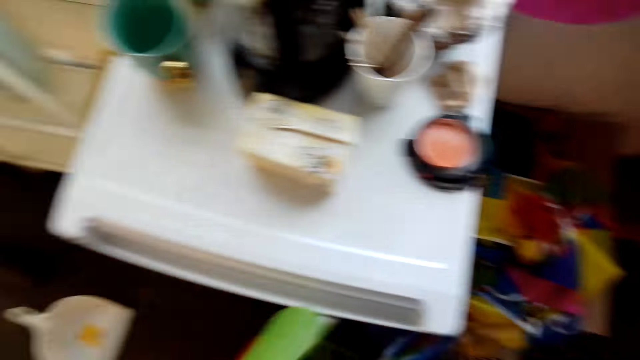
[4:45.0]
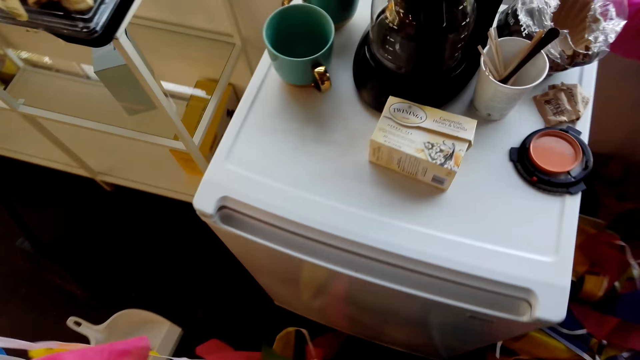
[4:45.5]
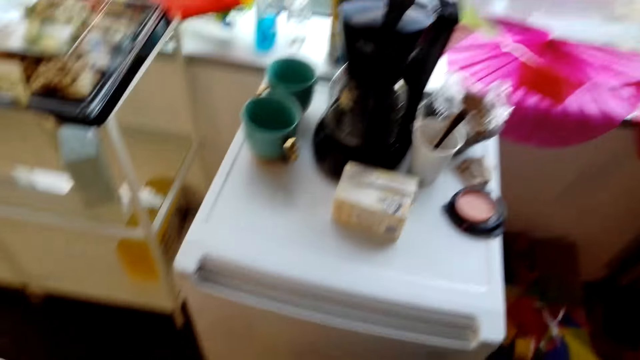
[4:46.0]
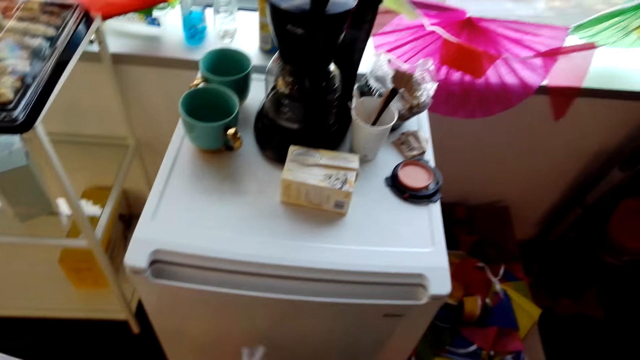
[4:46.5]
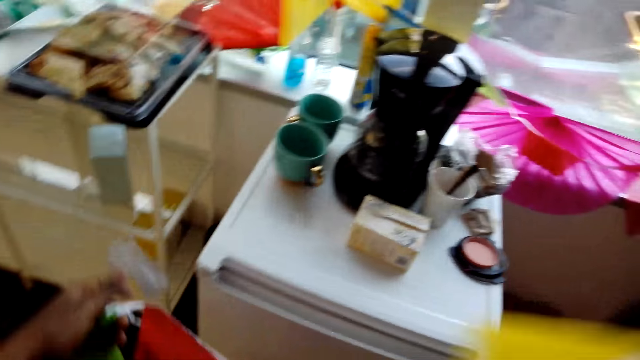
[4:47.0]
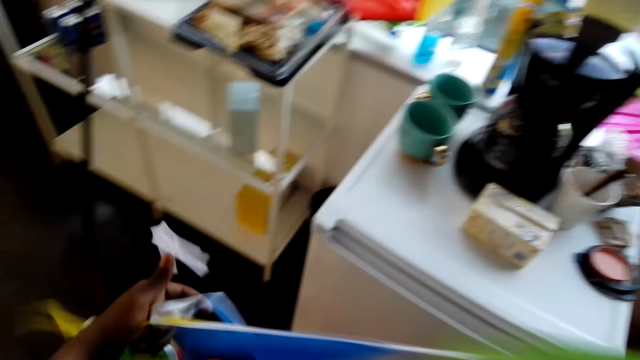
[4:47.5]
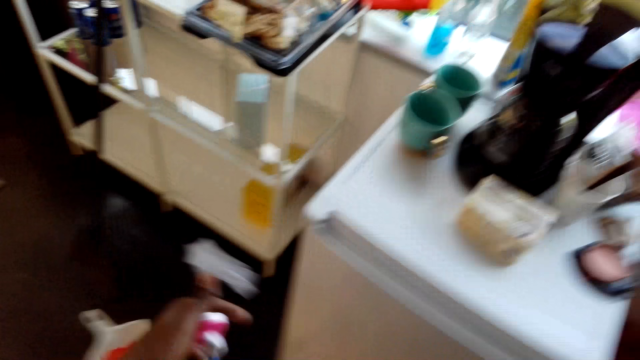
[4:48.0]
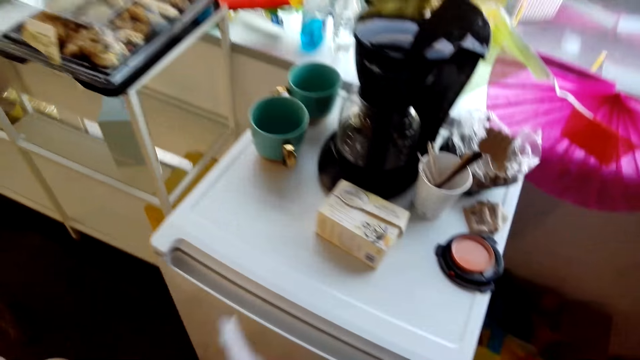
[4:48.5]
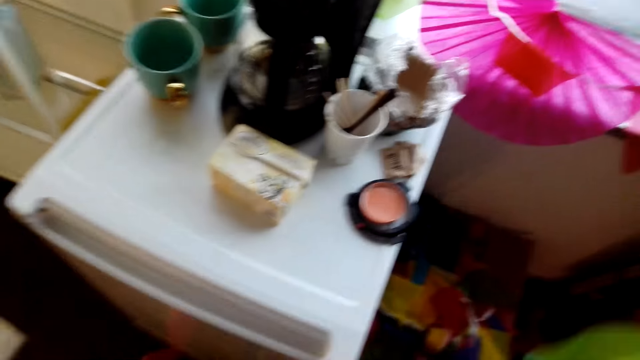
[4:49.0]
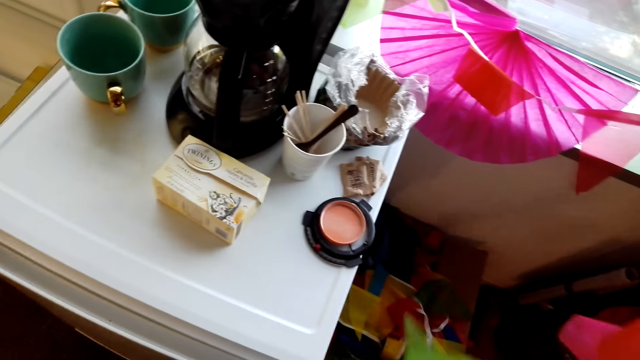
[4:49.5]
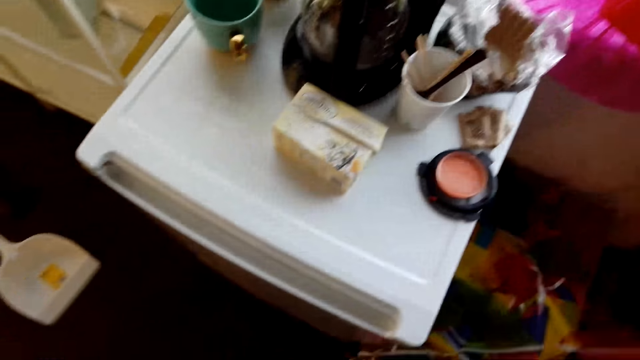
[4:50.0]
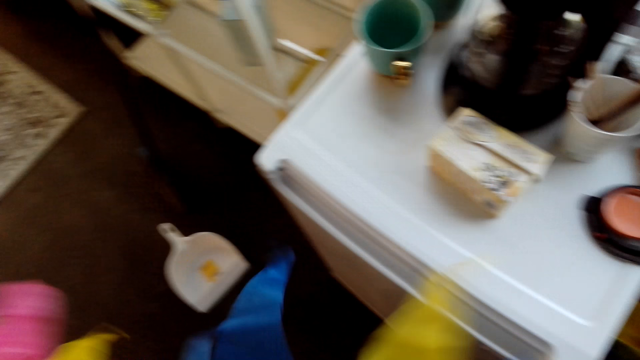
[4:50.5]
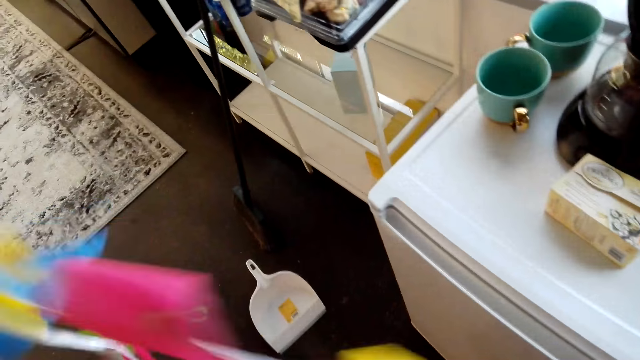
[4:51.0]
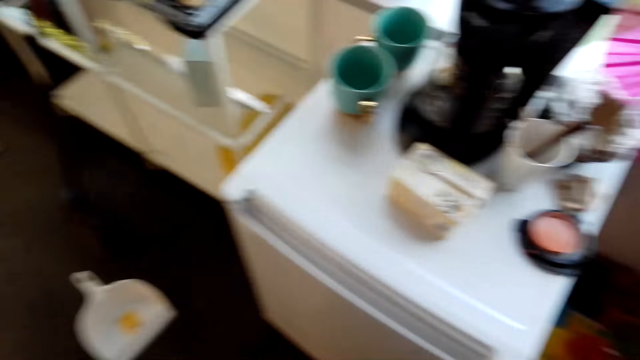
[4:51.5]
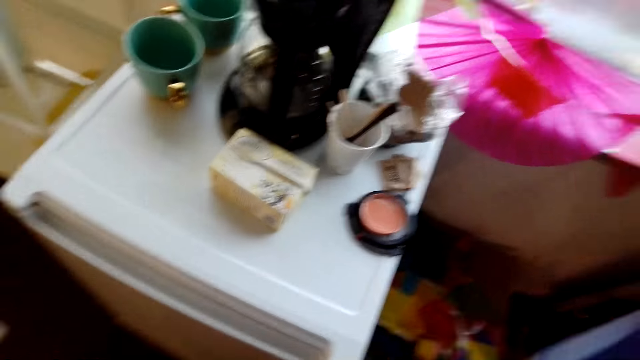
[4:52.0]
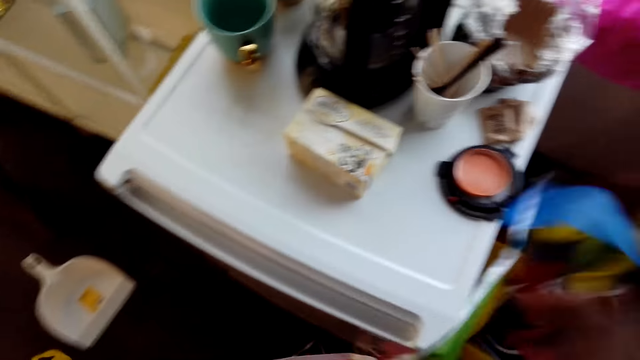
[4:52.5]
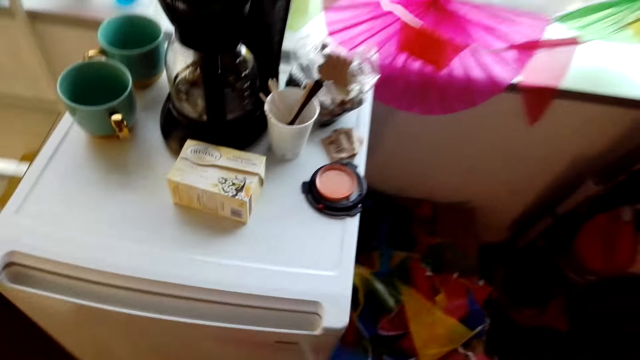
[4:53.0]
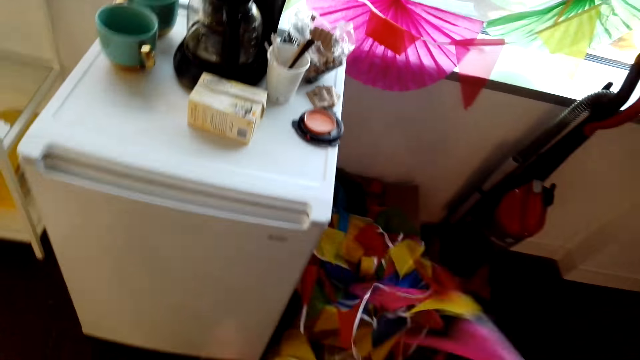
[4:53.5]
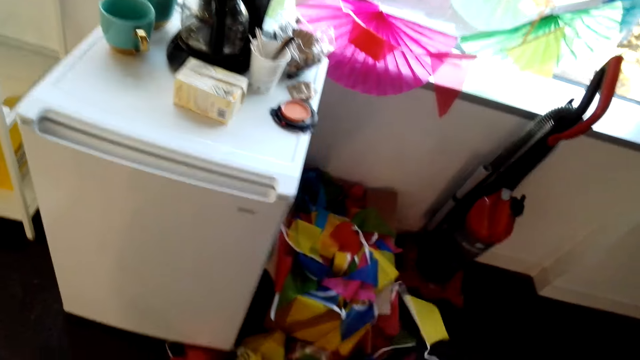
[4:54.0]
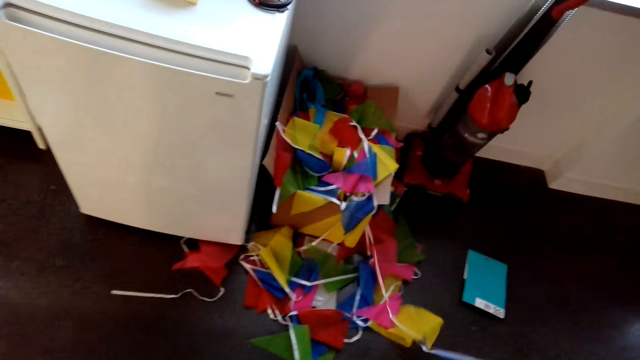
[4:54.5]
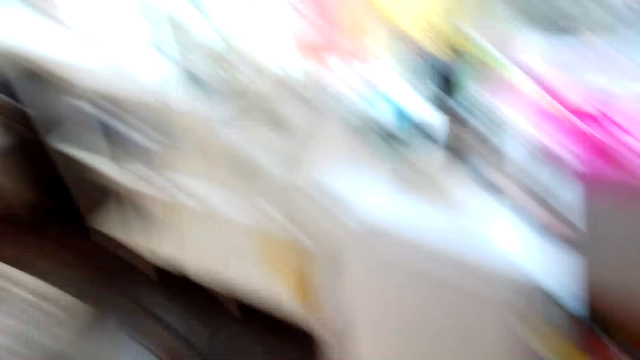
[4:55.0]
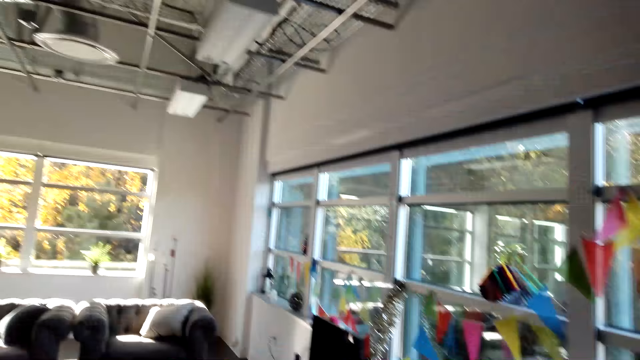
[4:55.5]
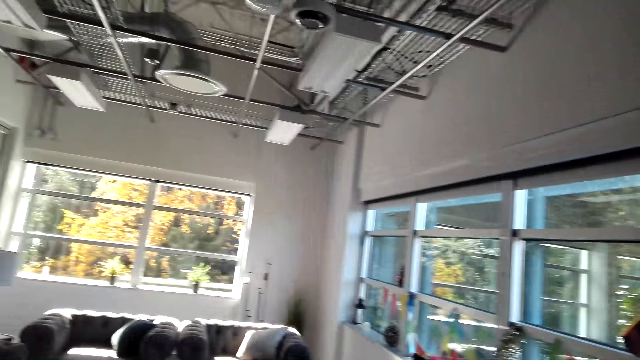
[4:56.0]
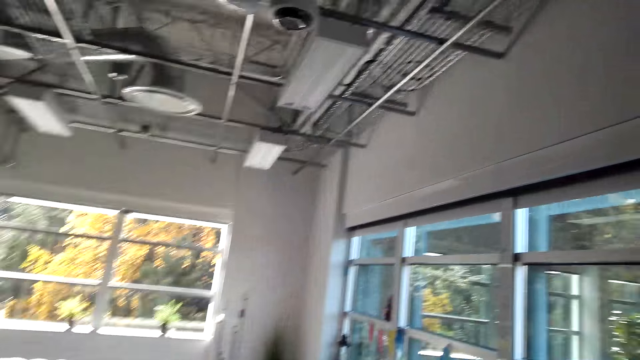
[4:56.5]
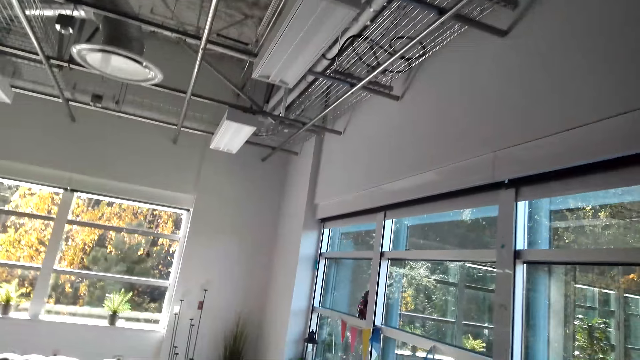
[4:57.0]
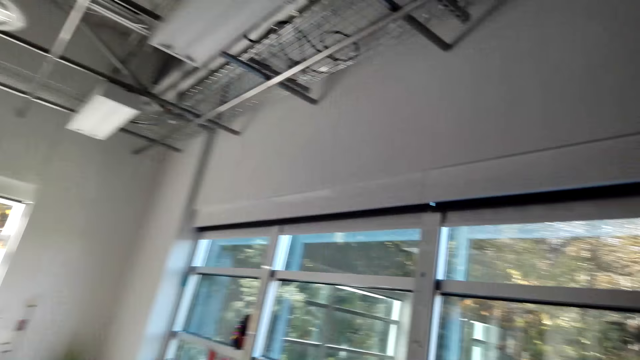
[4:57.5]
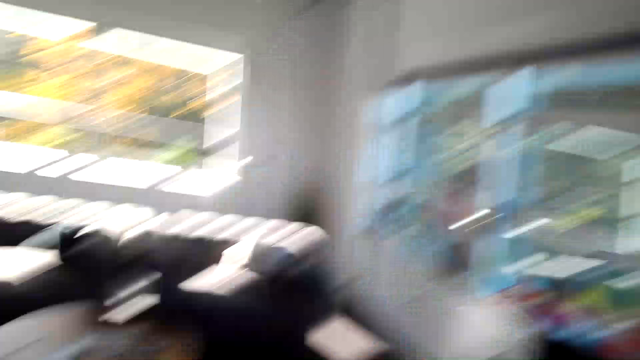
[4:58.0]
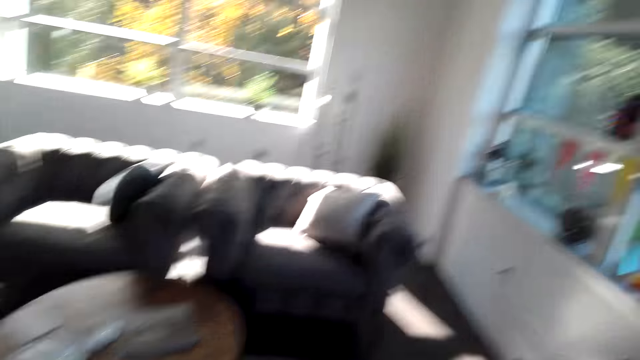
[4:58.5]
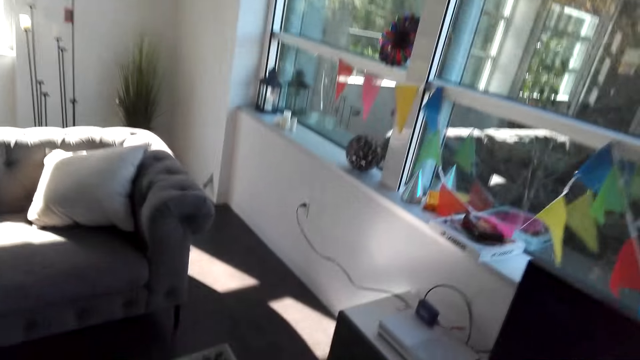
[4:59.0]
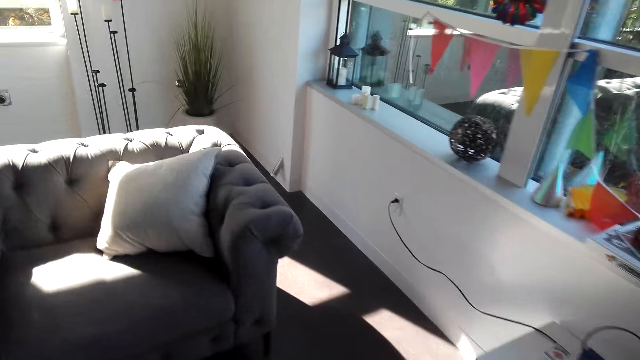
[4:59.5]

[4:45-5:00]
The camera wearer looks around the house. They hold a house decor. They dialogue with a person. They put a house decoration on the floor. They pull the house decoration on the floor. They dialogue with the person. They look around the house and walk around the house.

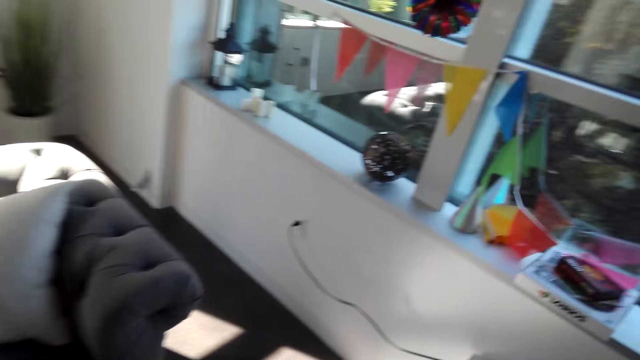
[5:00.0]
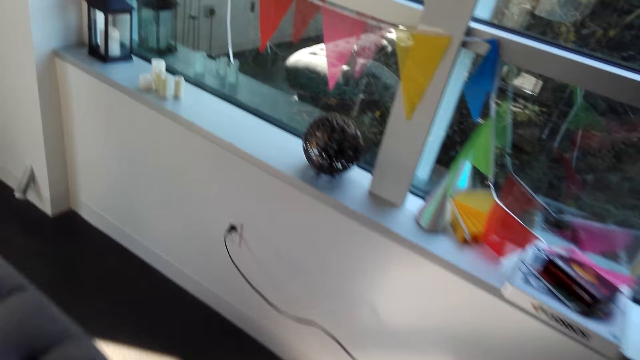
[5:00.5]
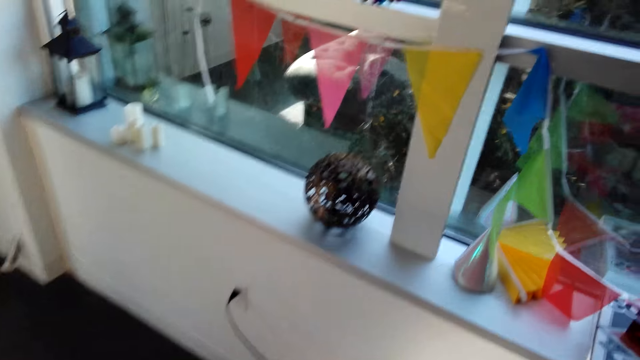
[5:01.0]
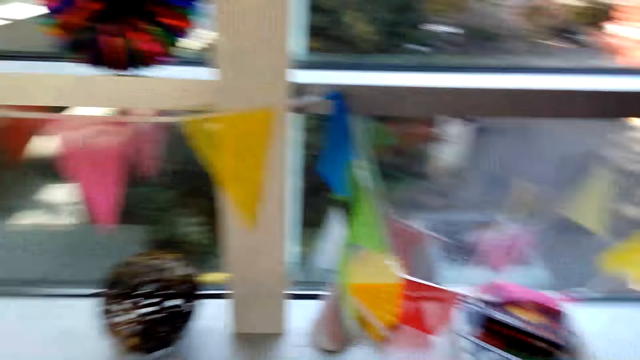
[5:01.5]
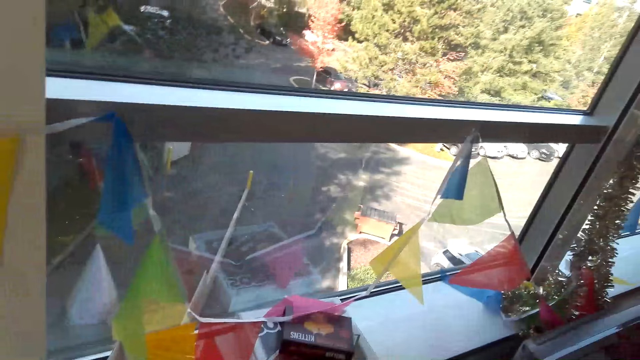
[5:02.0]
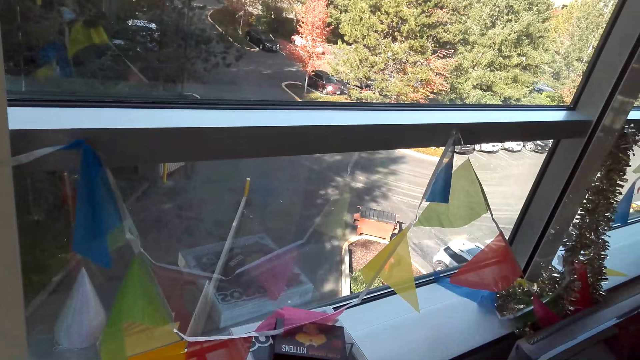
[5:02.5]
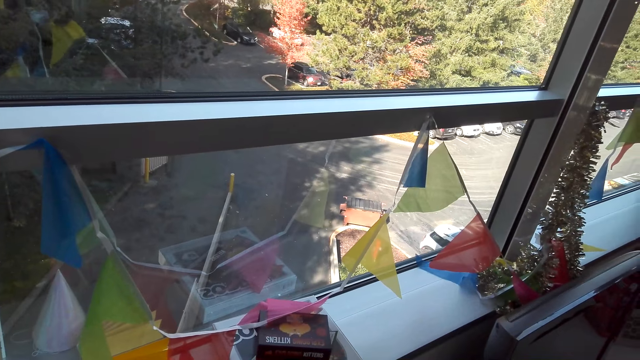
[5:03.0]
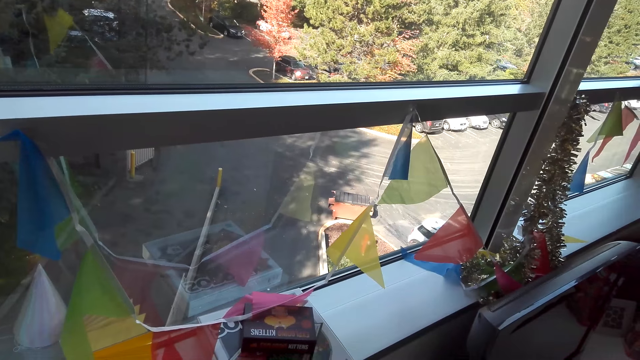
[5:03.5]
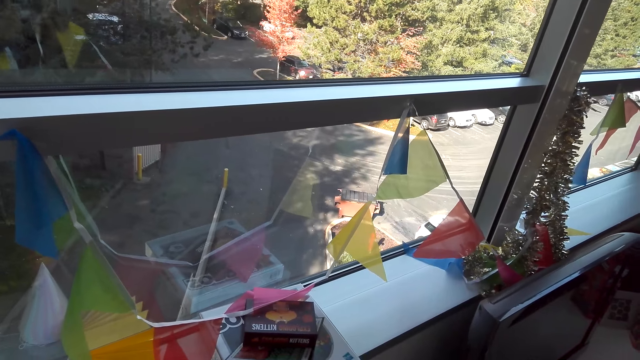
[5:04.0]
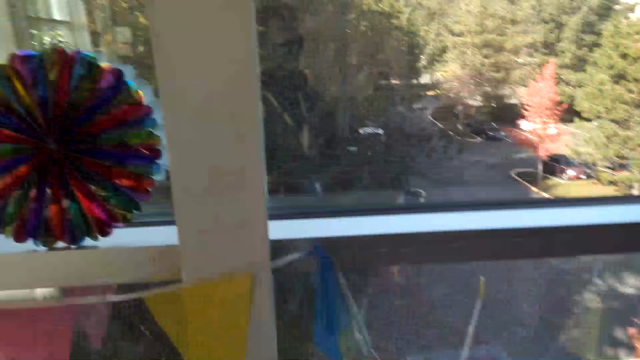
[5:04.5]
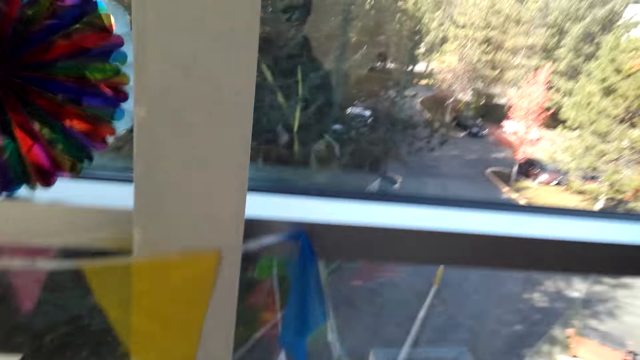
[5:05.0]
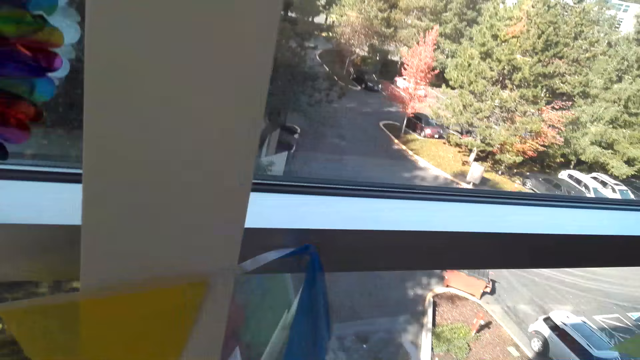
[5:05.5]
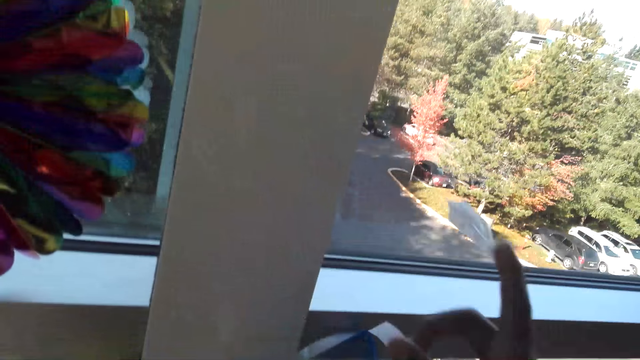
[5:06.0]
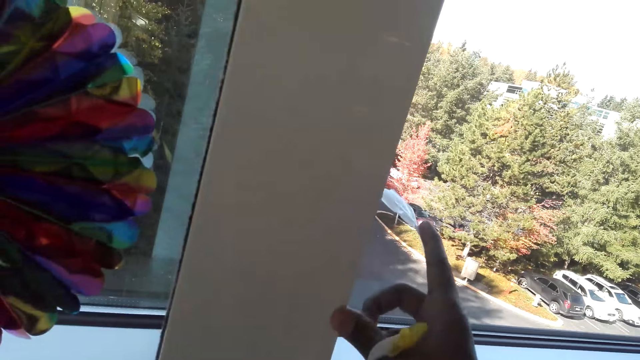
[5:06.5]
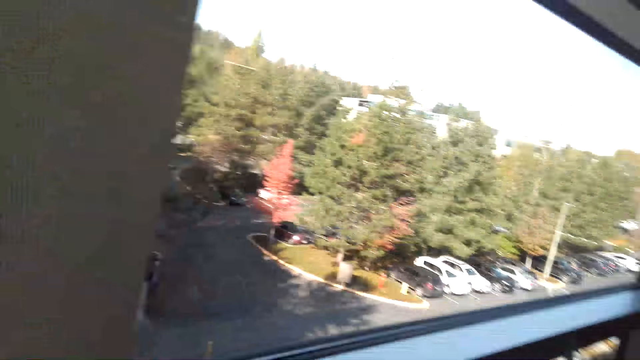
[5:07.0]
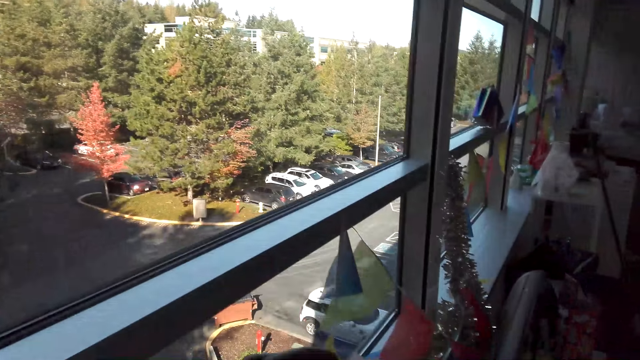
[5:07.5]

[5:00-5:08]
The camera wearer dialogues with a person.
